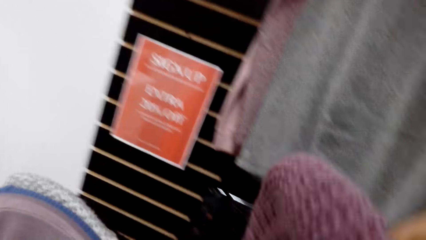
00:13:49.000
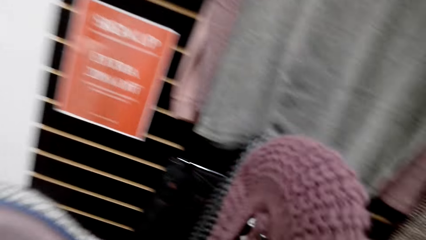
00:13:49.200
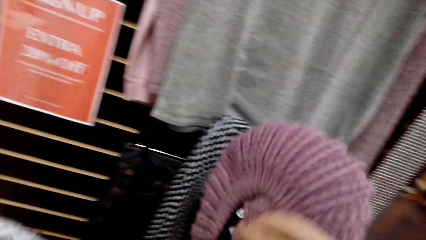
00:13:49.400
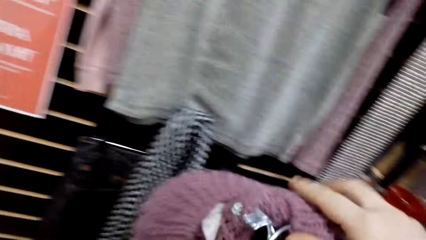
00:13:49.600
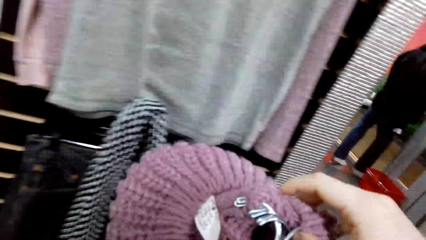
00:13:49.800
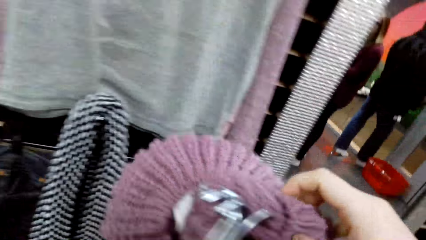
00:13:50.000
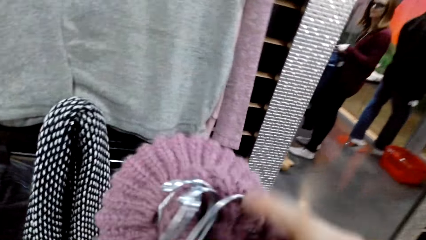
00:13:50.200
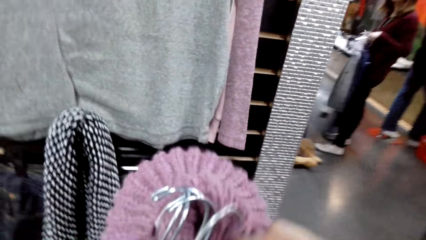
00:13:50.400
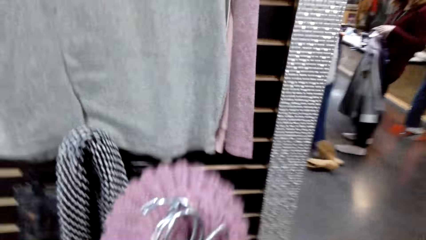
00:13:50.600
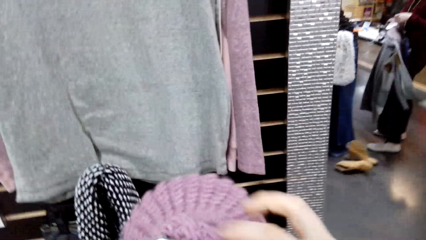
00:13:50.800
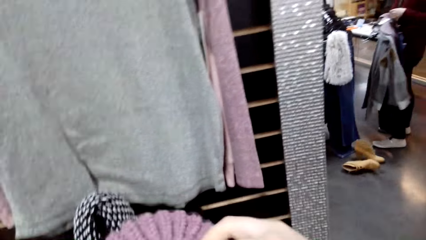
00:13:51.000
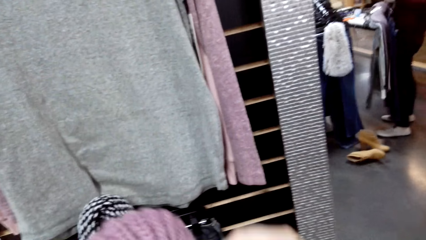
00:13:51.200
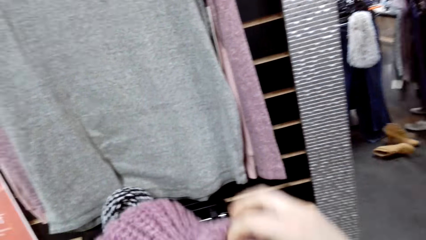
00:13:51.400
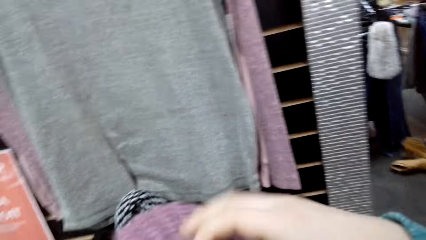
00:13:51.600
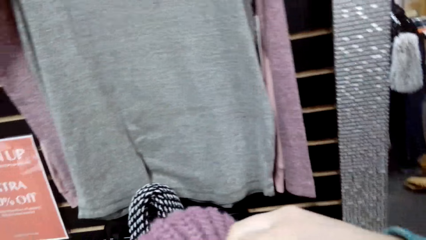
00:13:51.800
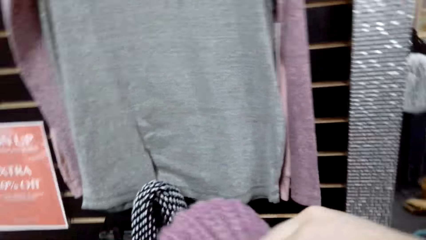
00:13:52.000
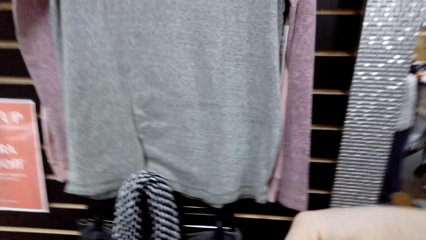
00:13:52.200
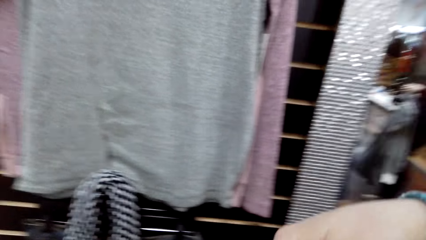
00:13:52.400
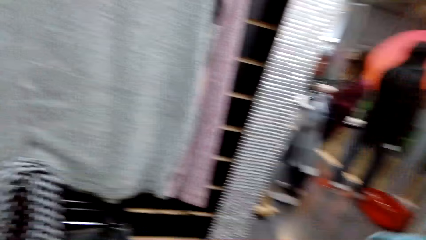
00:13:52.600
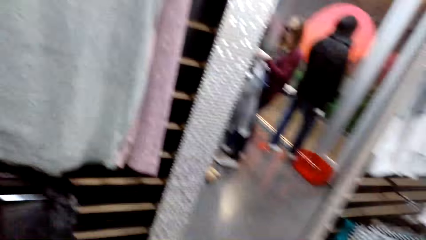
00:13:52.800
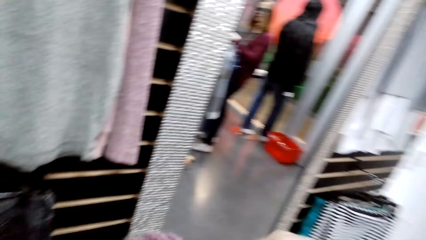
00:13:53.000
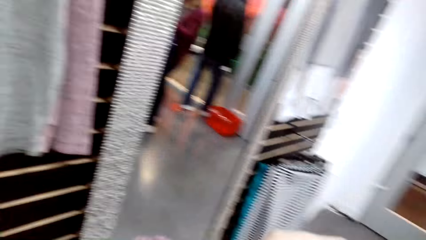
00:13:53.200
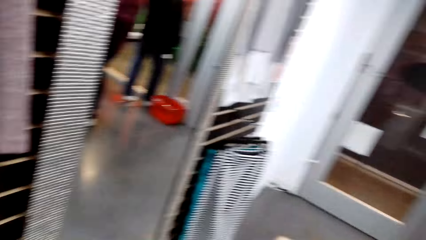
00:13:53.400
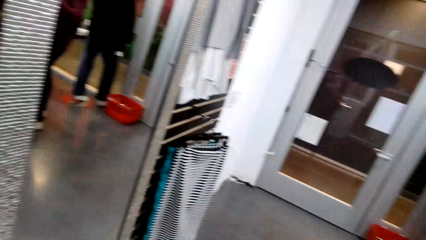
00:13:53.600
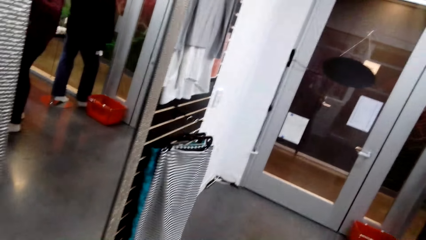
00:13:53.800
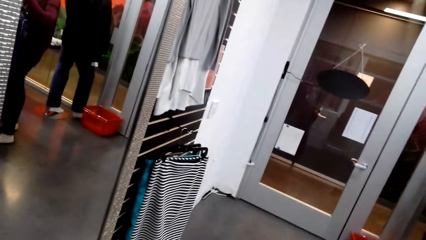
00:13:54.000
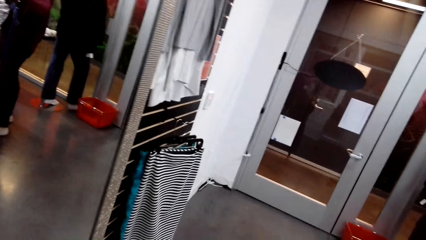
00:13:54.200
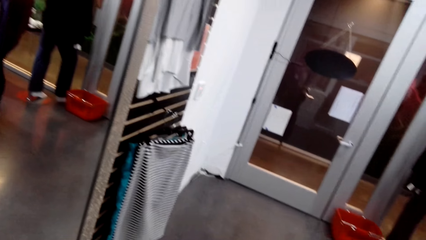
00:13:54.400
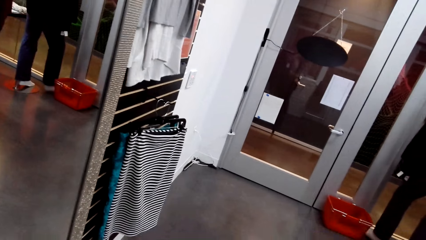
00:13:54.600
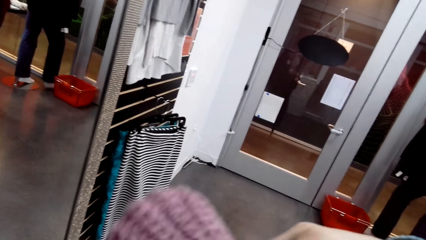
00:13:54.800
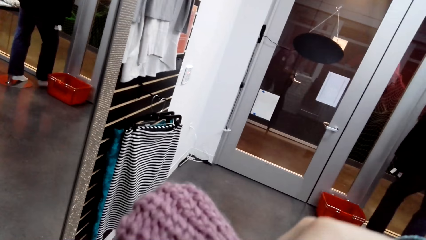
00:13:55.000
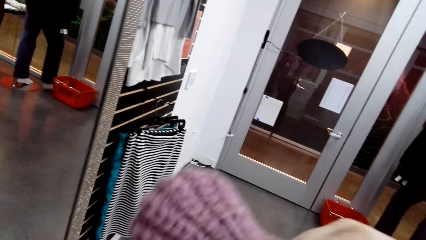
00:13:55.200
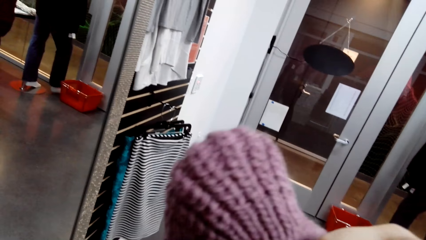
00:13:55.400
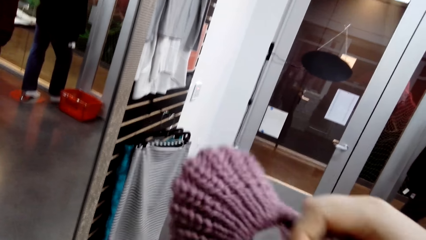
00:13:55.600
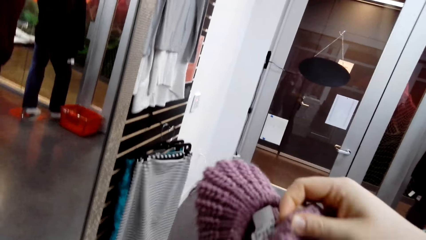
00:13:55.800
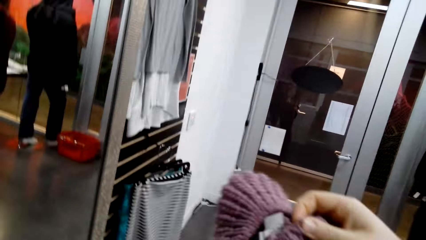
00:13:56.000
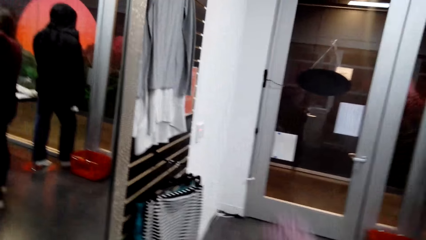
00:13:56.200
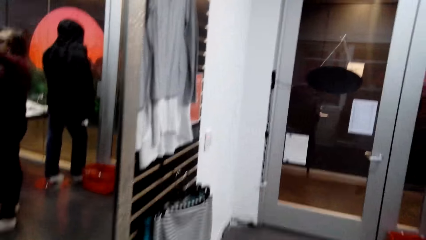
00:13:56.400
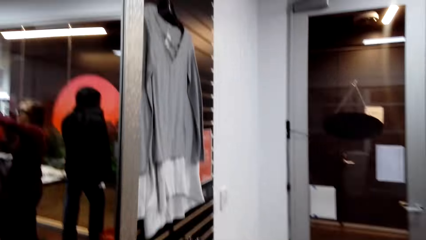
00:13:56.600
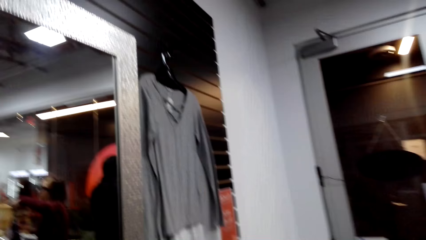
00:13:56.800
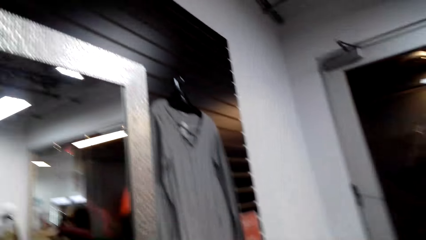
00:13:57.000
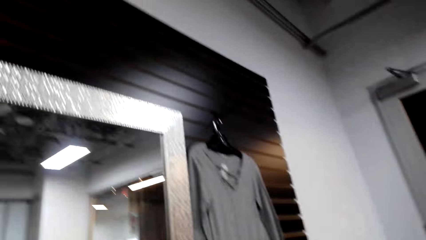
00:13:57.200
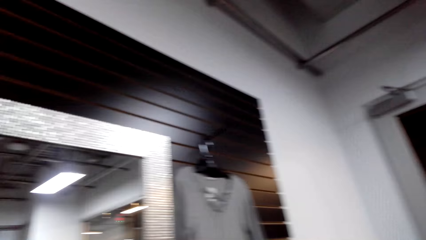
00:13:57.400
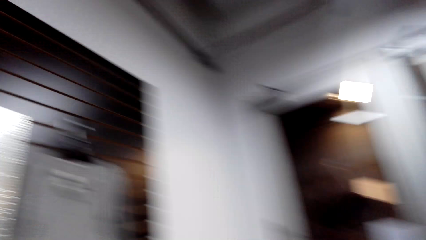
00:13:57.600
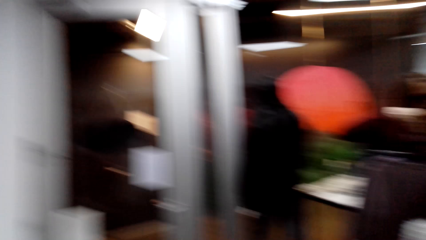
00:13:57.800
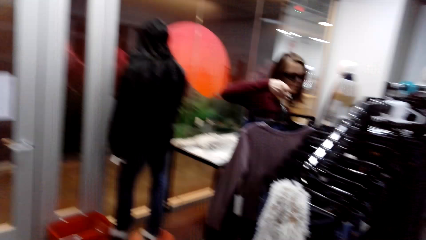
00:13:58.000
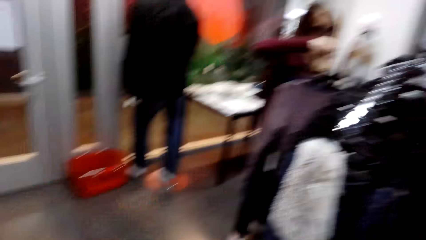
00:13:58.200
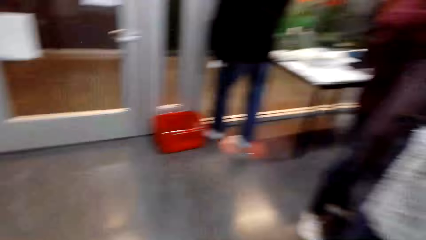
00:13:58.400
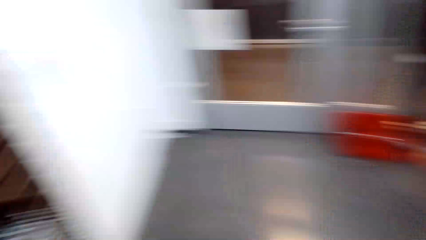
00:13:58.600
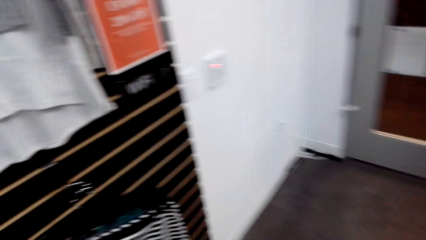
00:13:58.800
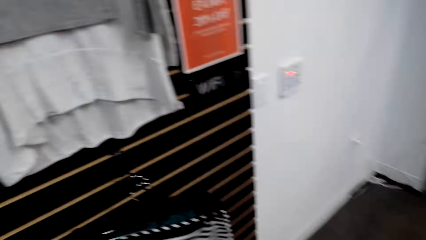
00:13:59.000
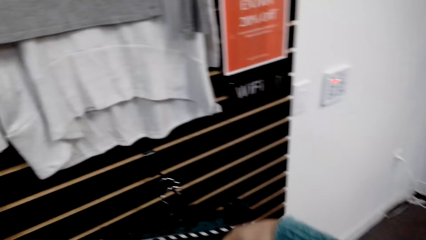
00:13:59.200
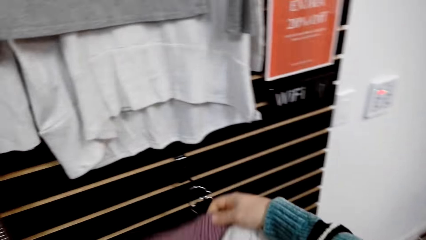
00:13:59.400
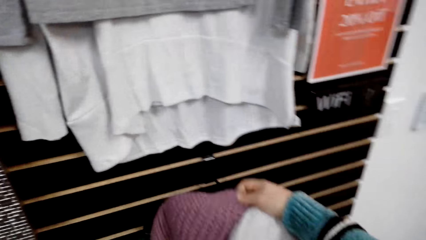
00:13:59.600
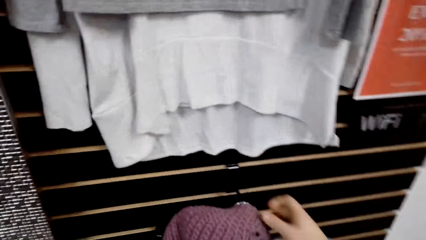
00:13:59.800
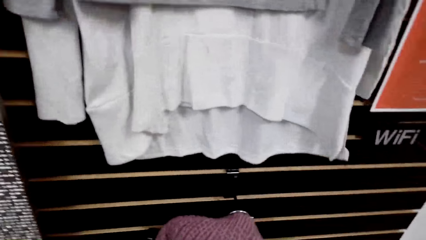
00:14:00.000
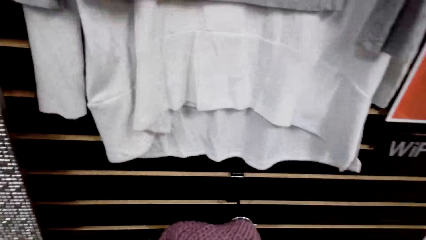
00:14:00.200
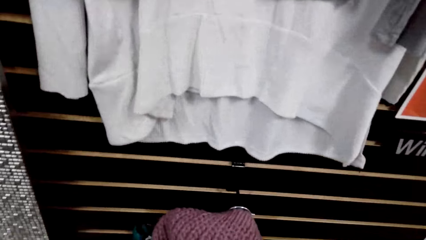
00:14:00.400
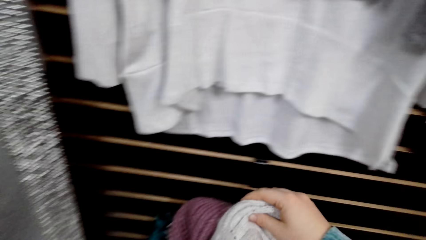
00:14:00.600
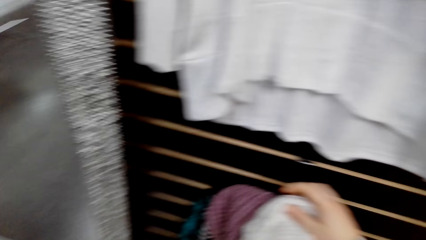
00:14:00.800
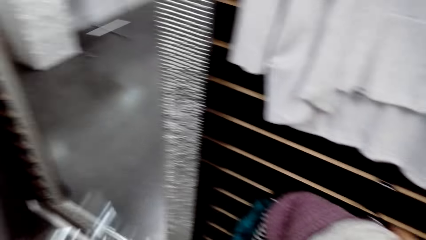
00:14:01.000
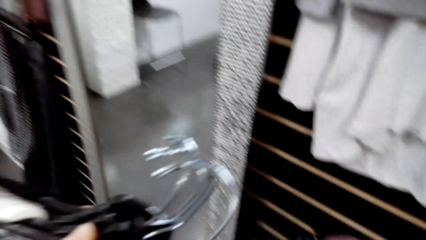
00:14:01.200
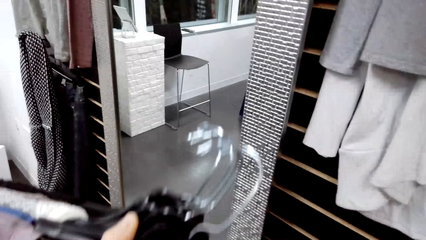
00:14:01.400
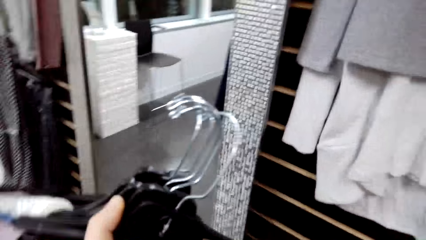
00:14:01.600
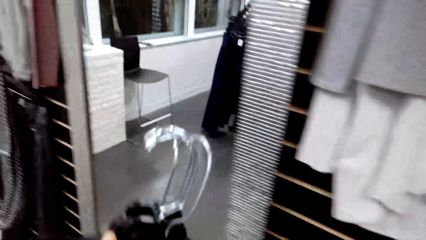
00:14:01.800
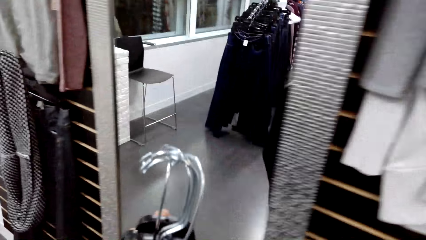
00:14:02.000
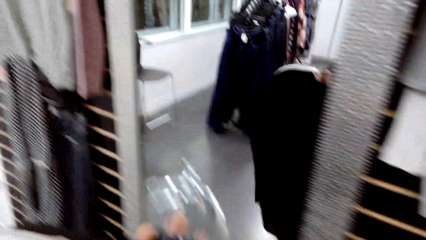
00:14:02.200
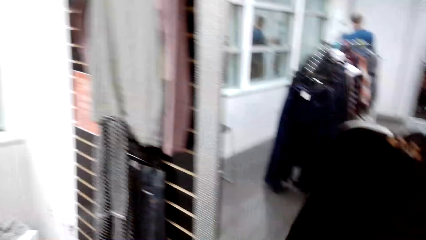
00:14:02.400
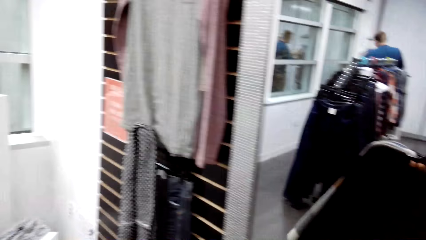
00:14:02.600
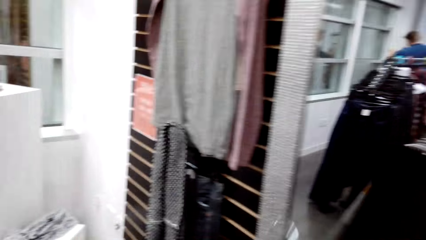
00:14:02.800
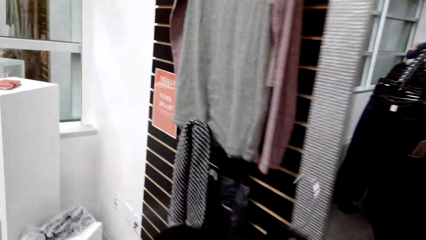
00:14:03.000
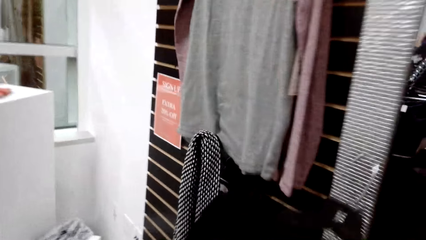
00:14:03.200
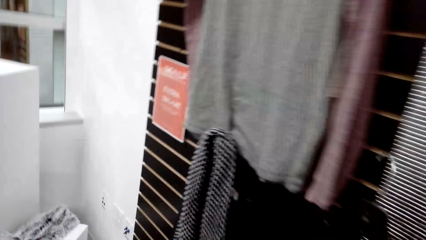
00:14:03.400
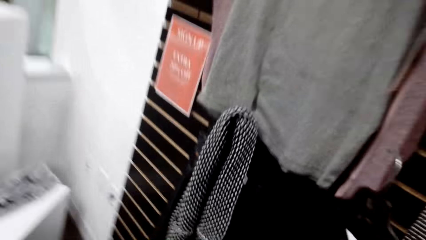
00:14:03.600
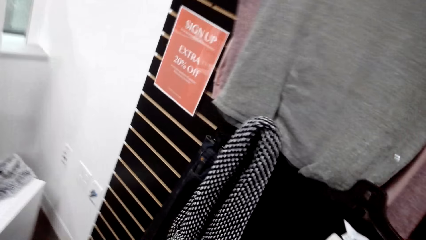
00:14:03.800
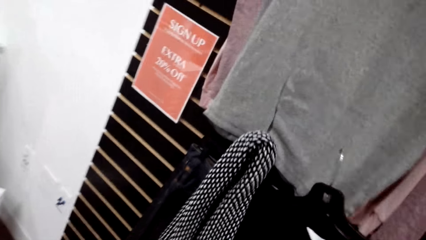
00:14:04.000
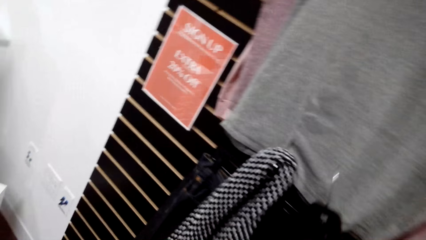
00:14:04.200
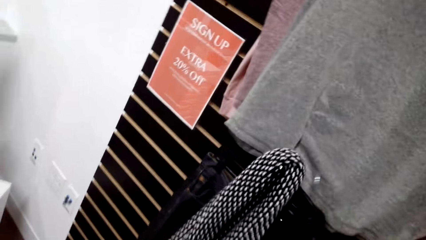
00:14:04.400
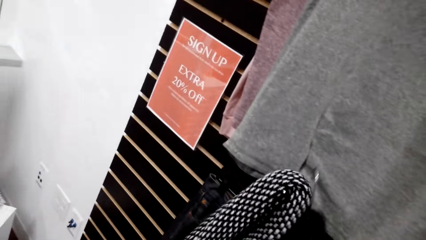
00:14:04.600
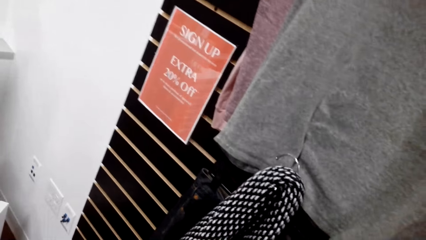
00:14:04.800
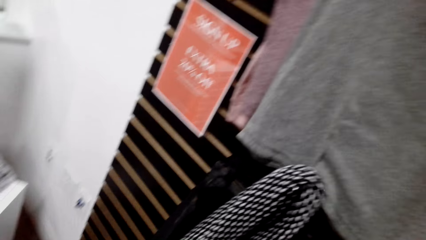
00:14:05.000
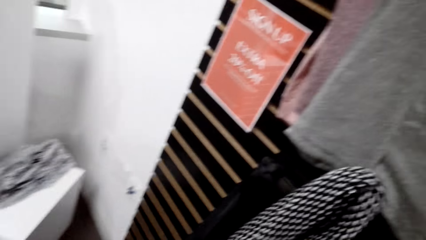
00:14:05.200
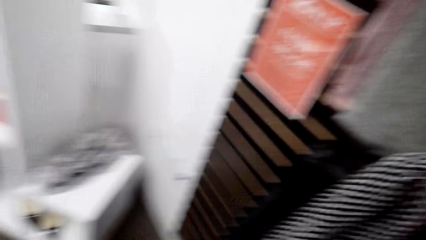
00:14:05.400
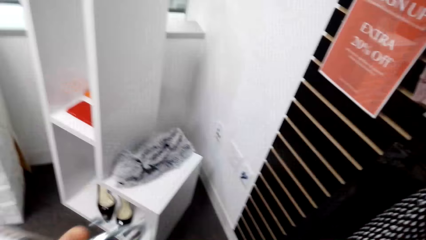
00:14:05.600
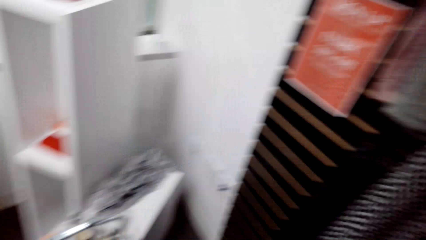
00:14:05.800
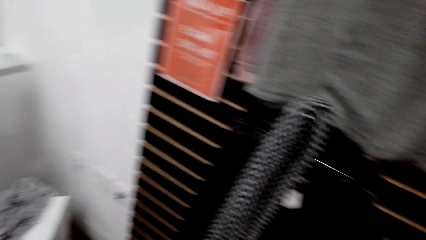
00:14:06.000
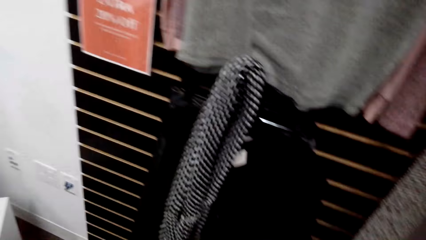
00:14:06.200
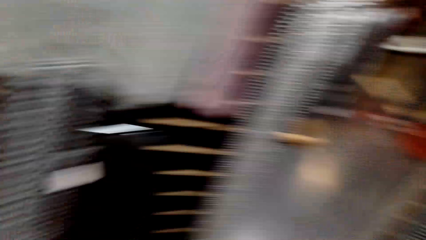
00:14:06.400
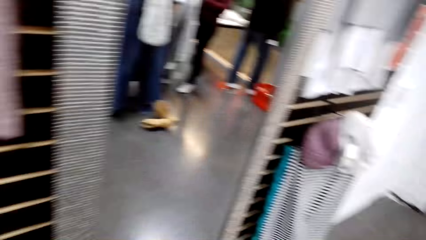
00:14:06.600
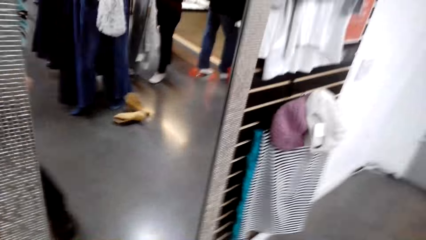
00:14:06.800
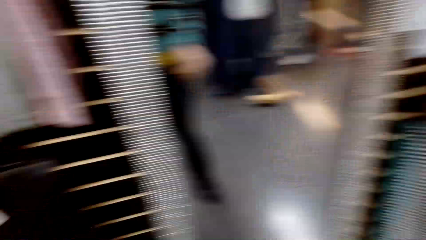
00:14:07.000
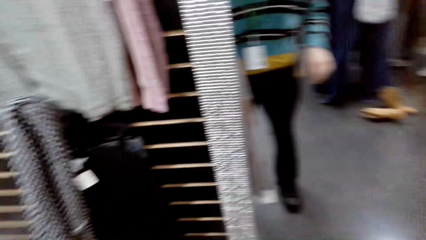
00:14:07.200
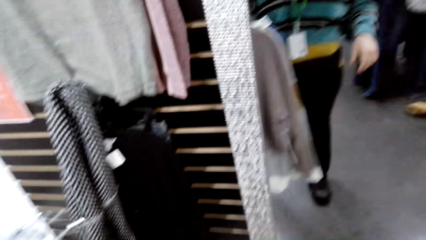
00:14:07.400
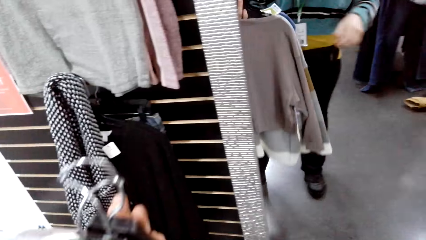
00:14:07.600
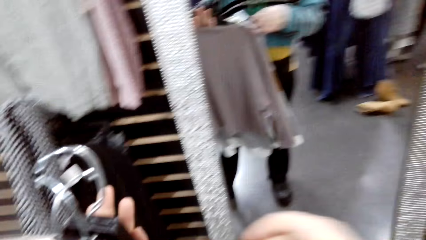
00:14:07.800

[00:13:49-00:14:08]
The camera wearer checks the winter cap. They talk. A woman talks to the camera wearer. The camera wearer talks to the woman. They look around the store. They put the winter cap on the clothes rack. They walk towards the clothes rack. They put the sweaters on the clothes rack. They arrange the clothes.
